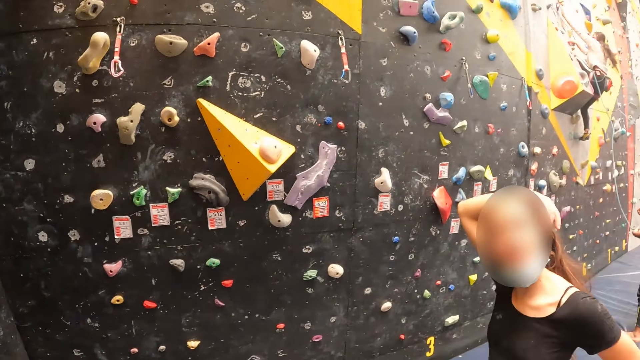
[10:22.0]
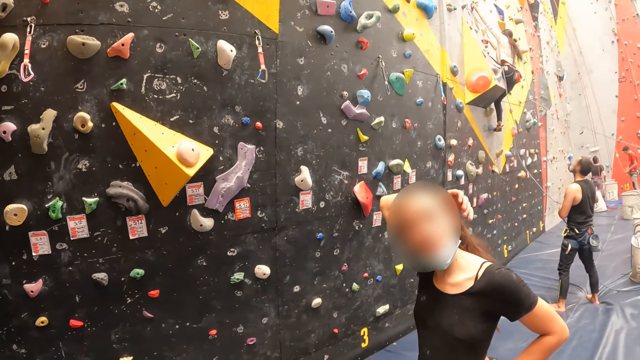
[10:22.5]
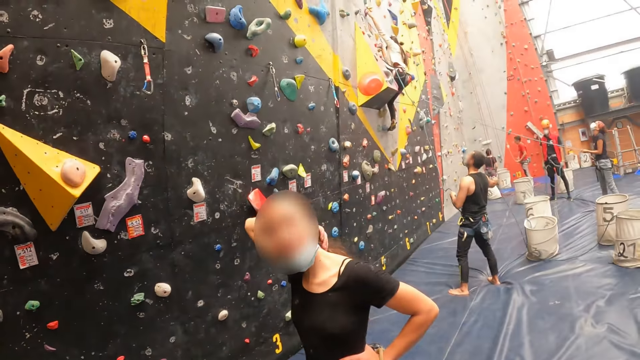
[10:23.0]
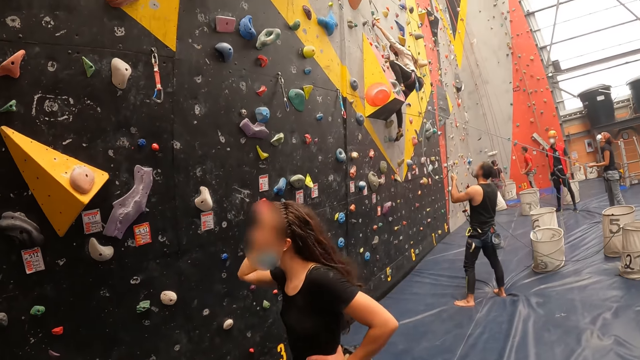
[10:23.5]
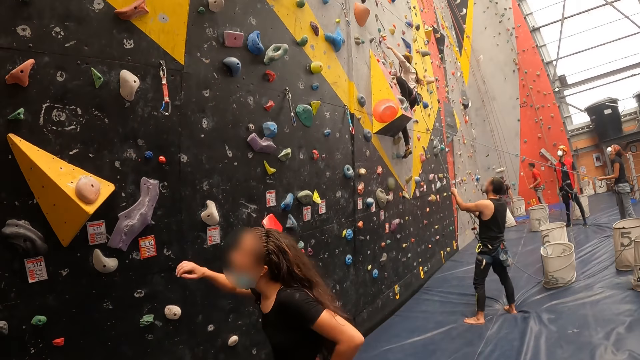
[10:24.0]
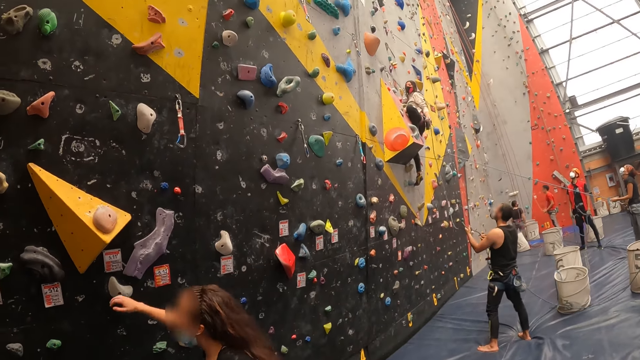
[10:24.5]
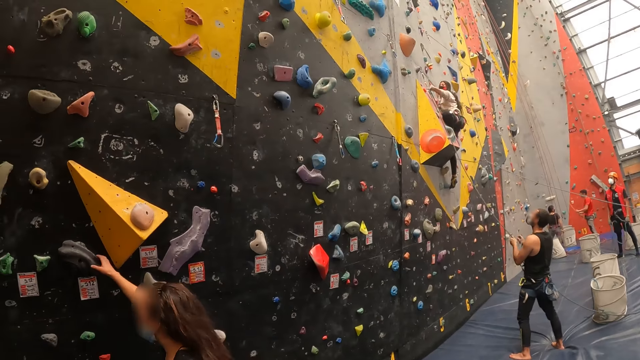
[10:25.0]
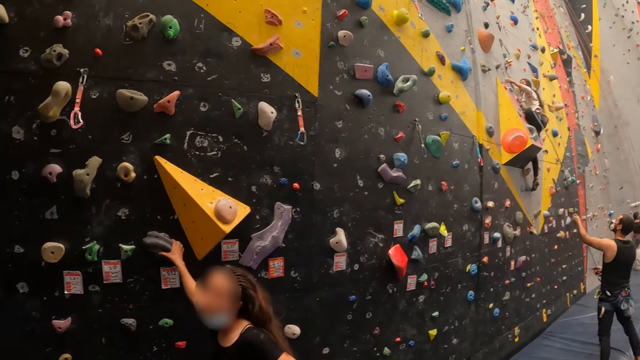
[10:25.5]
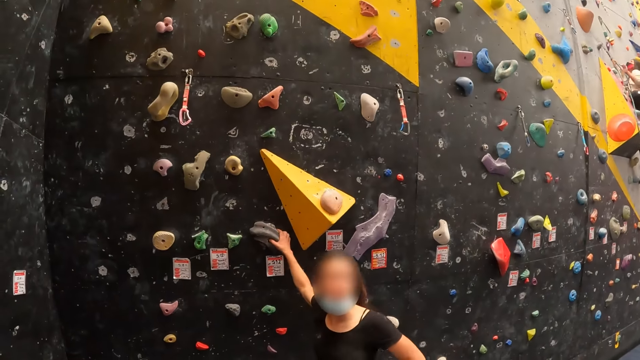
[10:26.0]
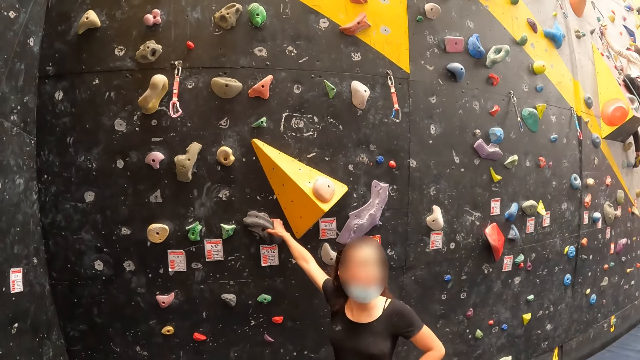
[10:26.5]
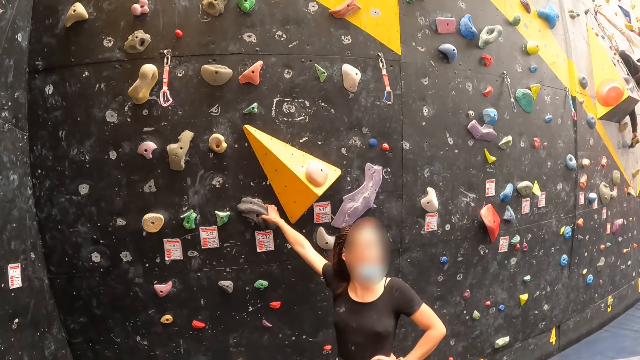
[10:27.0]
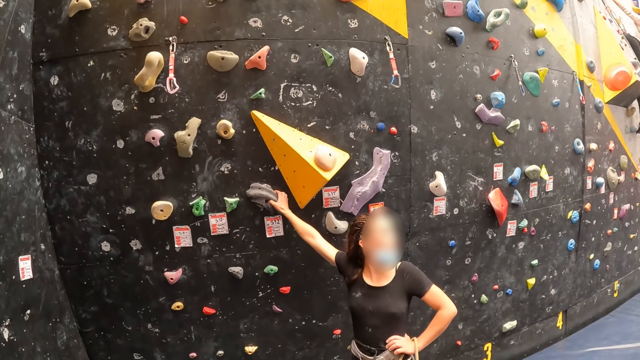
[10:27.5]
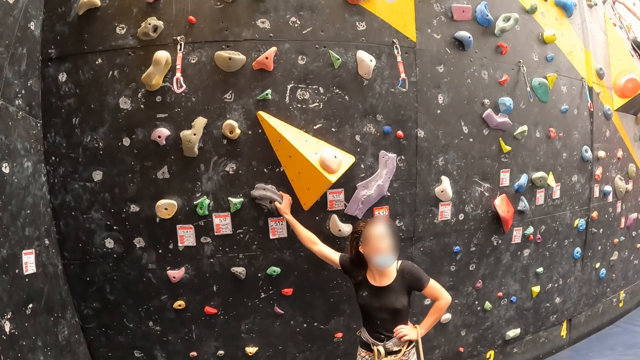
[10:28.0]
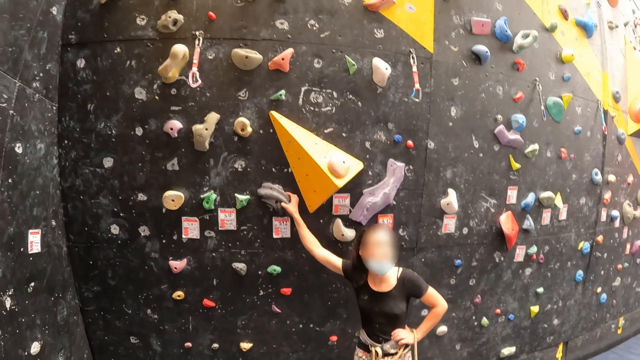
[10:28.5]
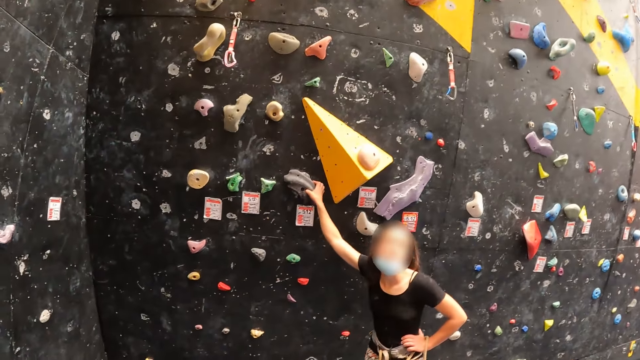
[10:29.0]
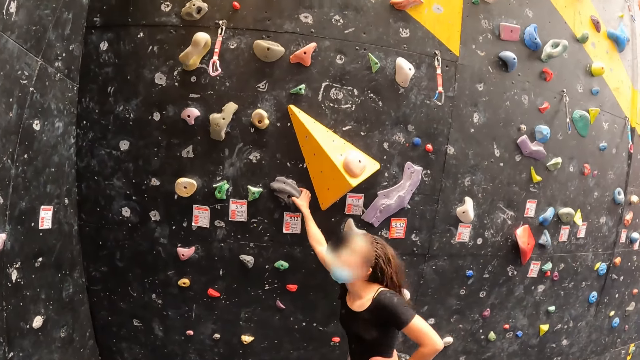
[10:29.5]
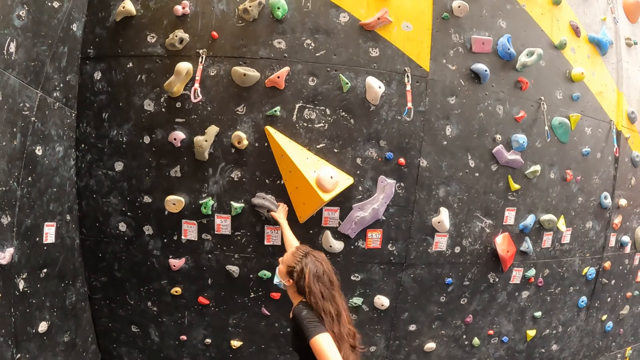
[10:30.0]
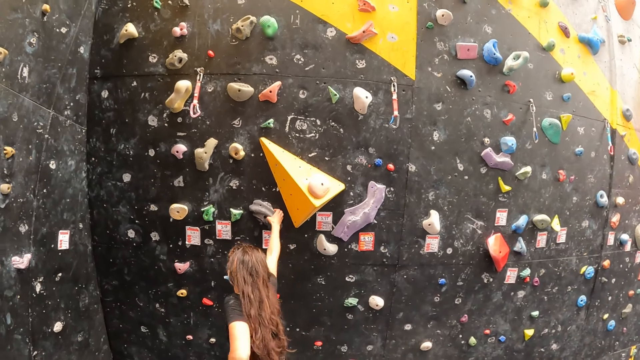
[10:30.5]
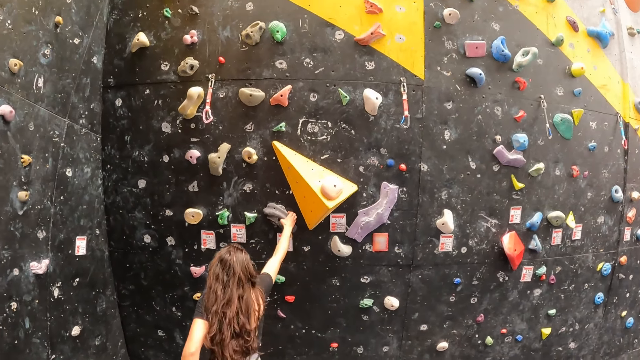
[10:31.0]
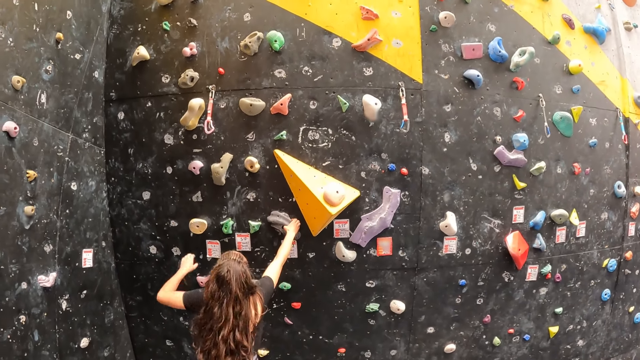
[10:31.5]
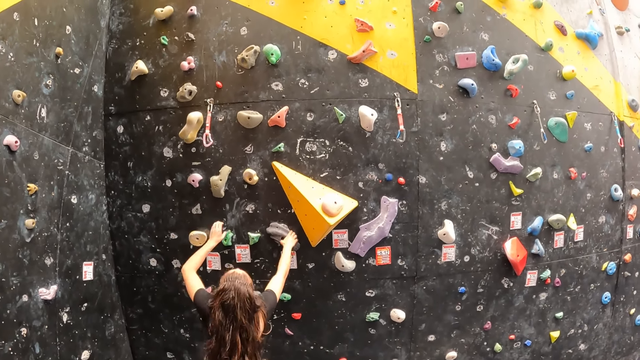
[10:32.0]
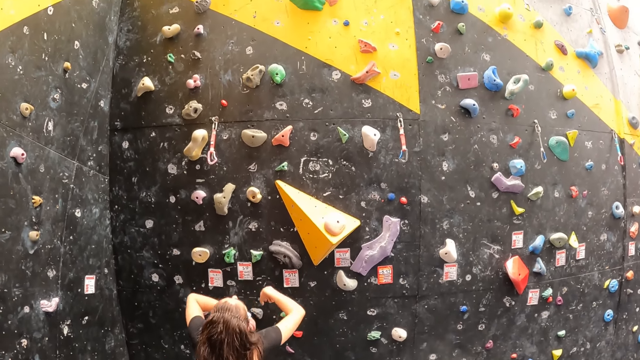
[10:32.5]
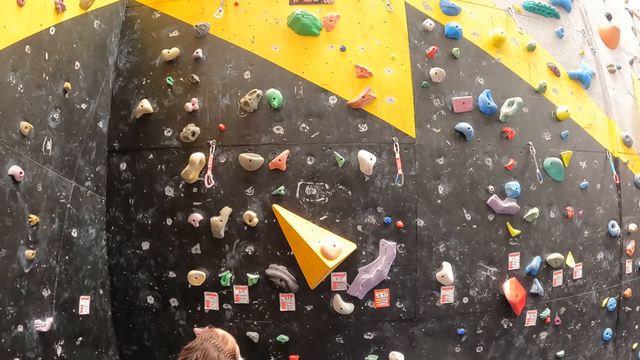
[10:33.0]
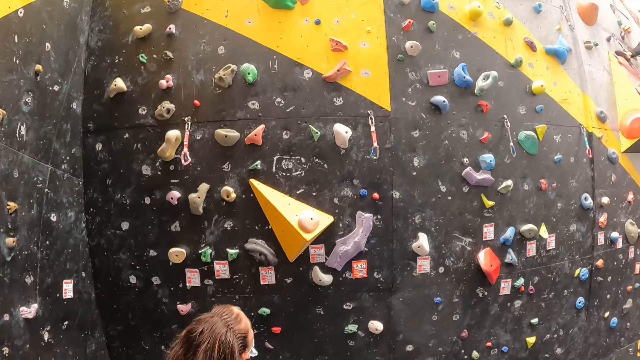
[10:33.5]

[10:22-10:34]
A person talks to the camera wearer. The camera wearer talks to the person. The person touches the climbing hold.

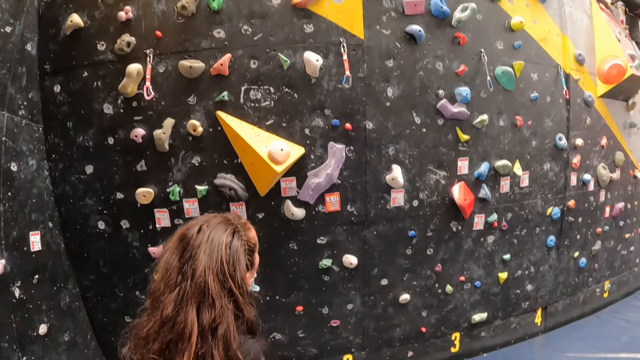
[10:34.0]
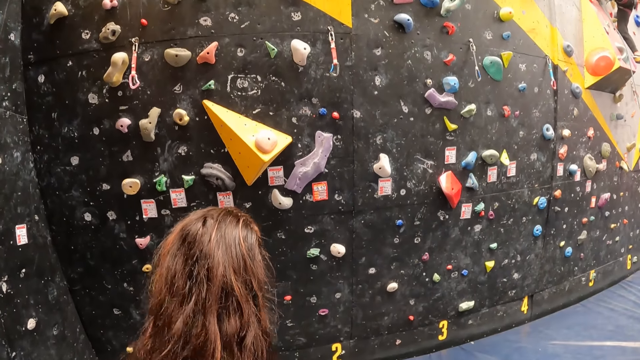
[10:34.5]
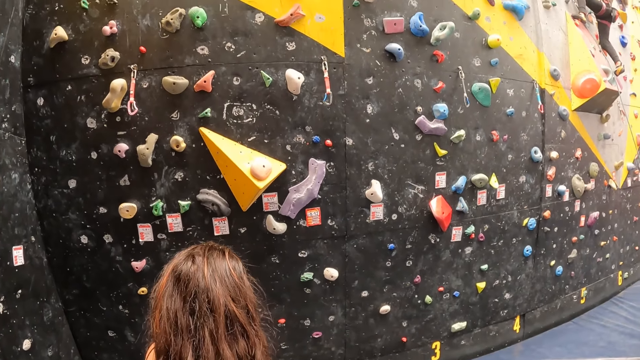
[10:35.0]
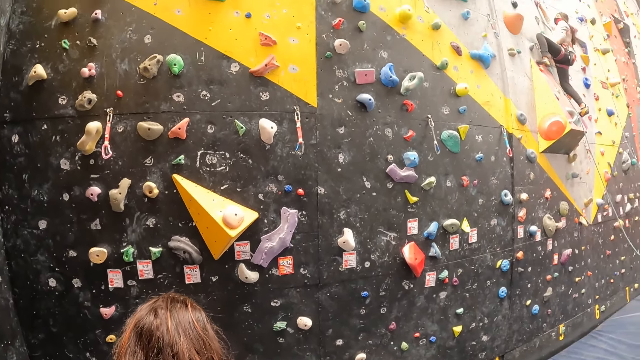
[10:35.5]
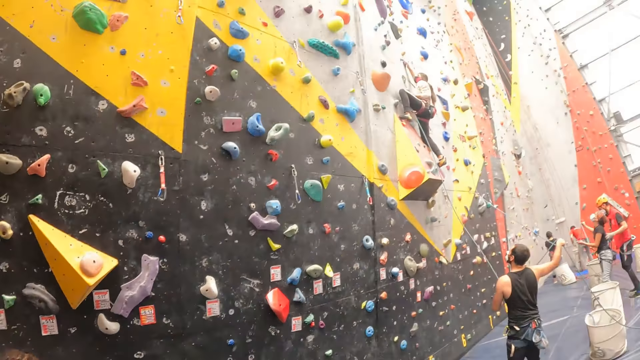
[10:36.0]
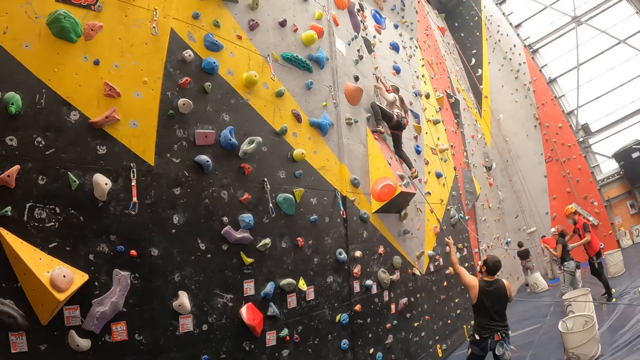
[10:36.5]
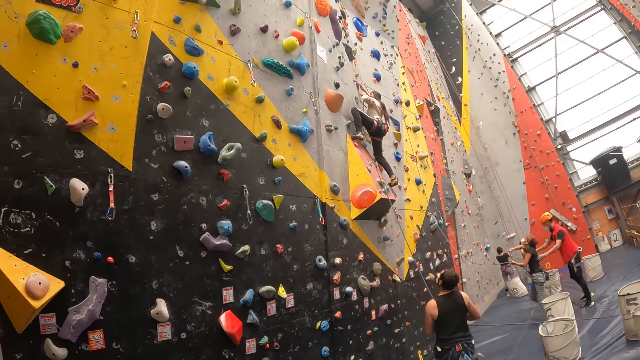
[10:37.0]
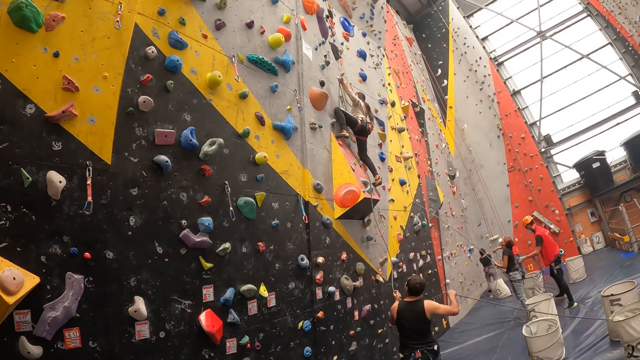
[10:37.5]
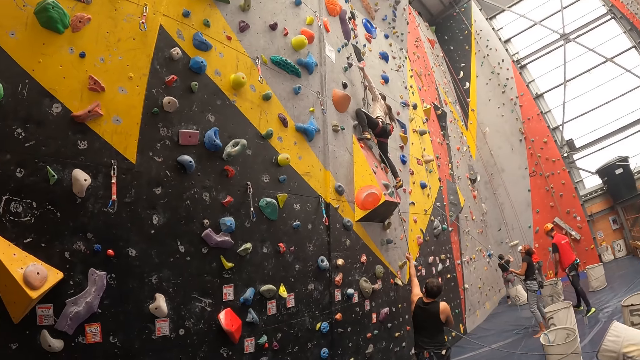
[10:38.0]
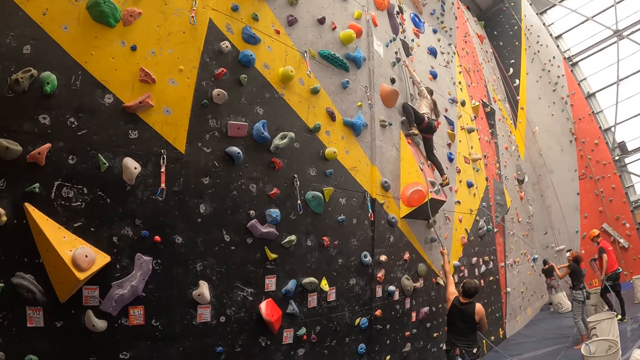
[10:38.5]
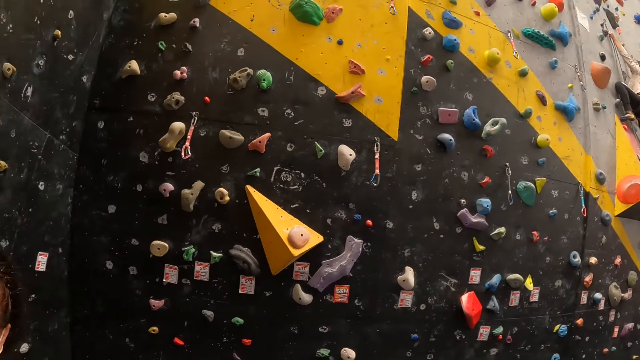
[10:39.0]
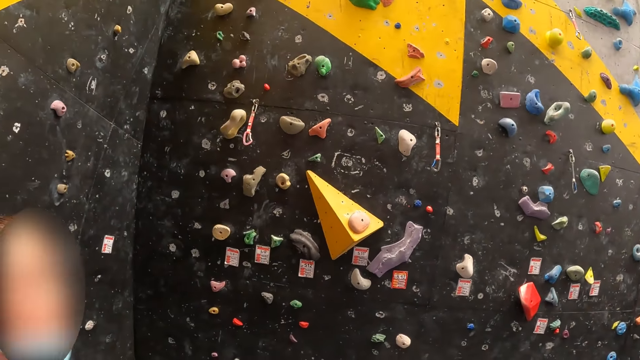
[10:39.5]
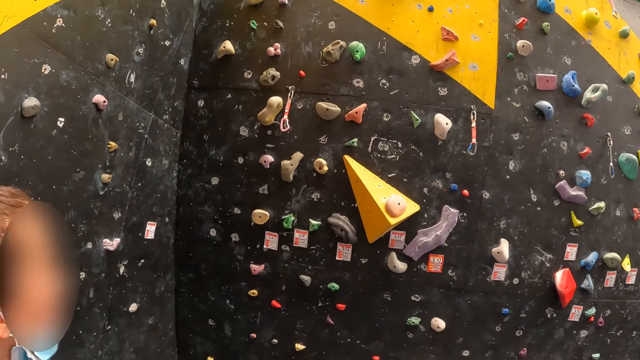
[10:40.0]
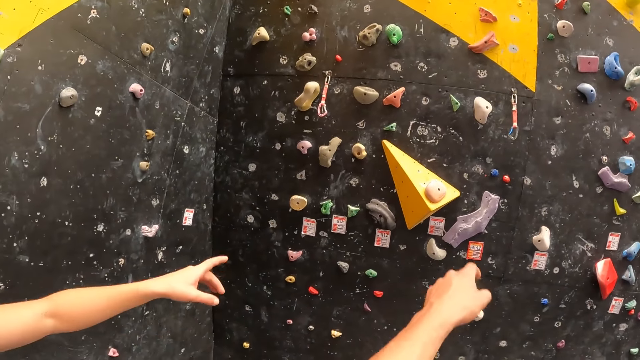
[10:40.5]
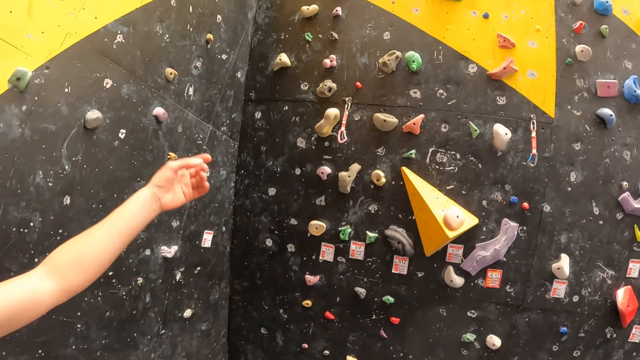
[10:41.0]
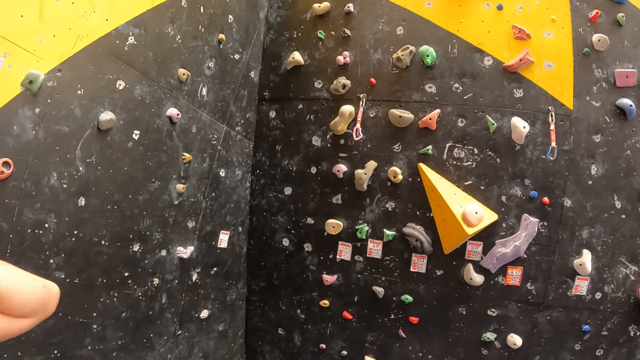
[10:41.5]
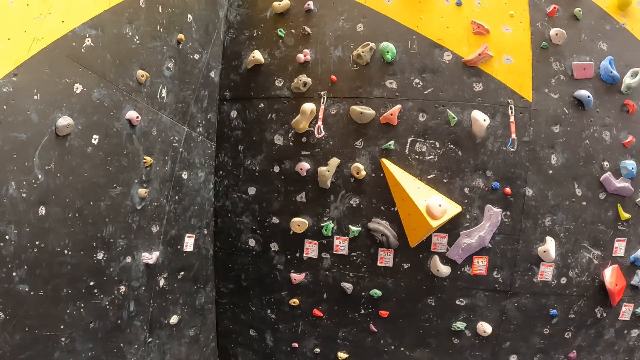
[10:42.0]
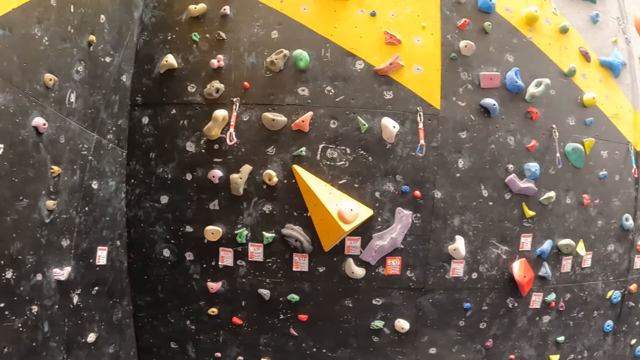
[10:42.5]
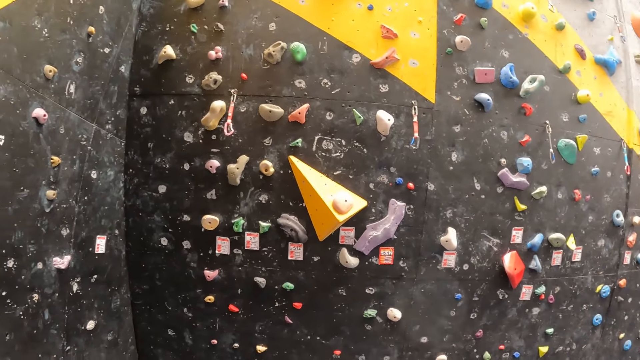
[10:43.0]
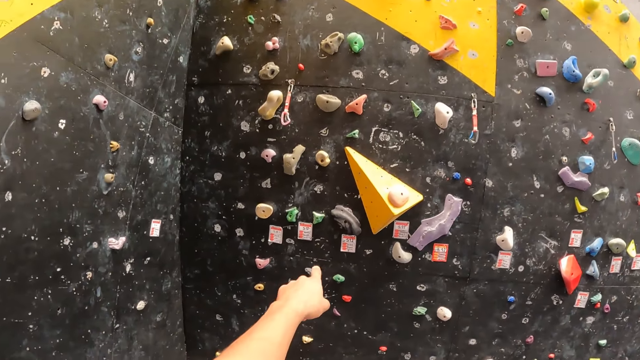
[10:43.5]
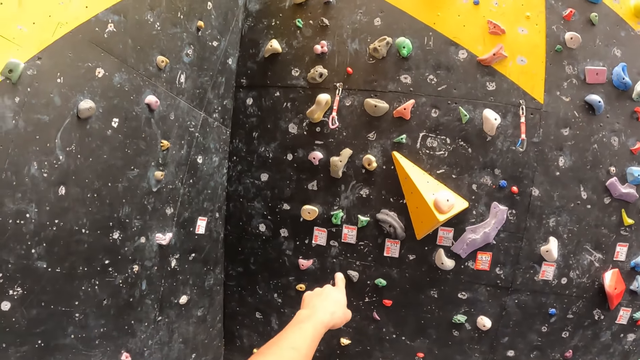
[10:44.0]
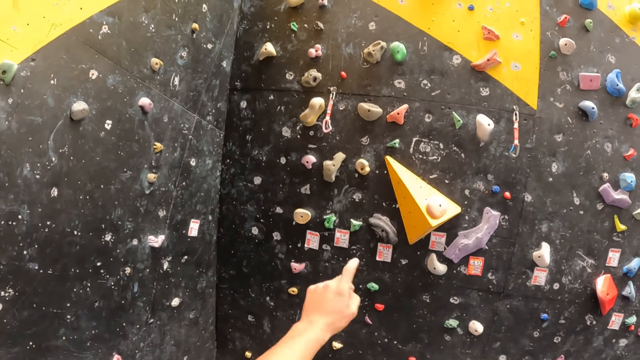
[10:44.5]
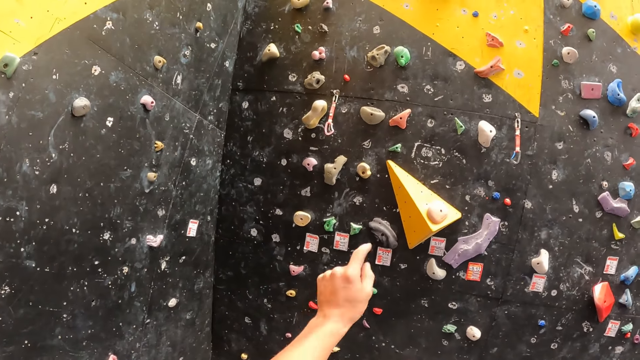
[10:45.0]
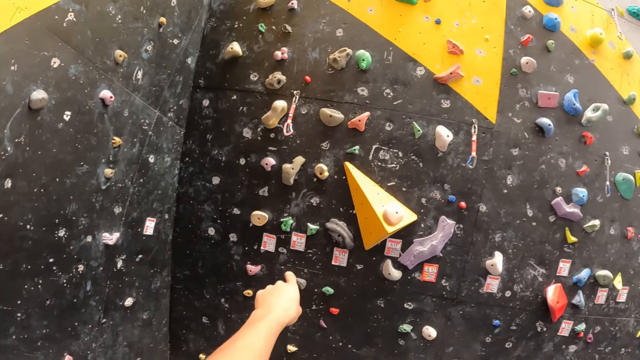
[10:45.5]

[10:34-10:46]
A person points at the wall. The camera wearer points at the wall.
